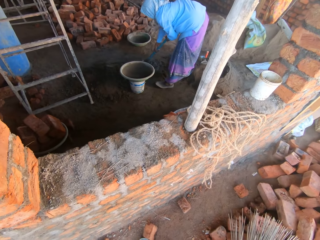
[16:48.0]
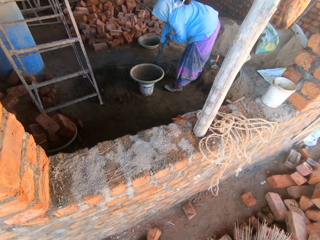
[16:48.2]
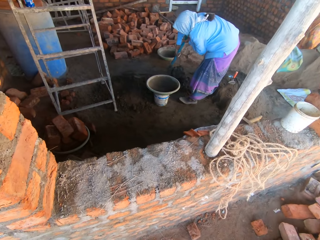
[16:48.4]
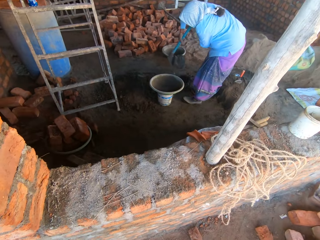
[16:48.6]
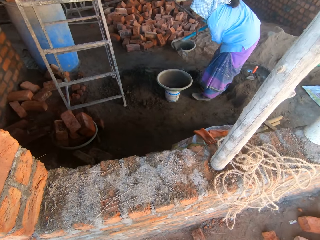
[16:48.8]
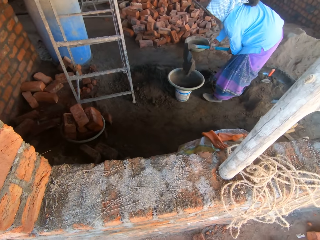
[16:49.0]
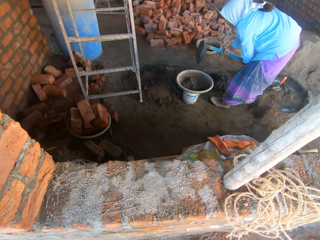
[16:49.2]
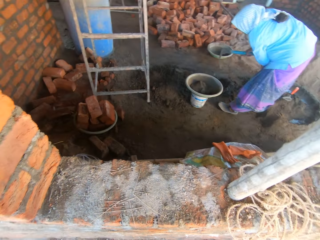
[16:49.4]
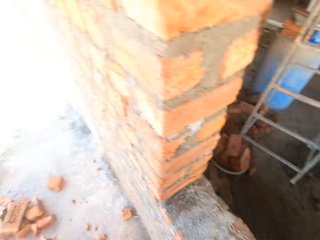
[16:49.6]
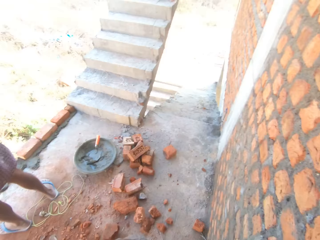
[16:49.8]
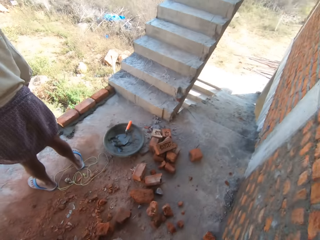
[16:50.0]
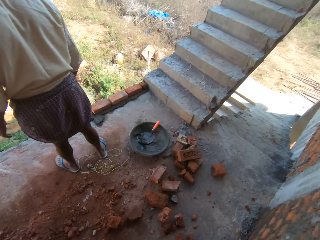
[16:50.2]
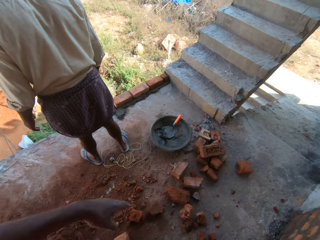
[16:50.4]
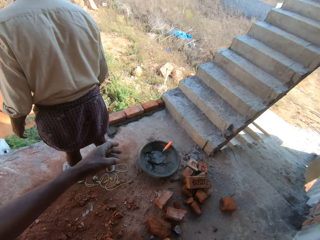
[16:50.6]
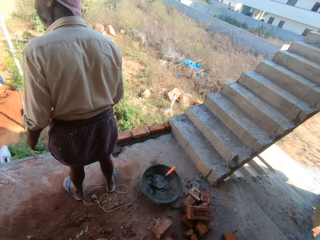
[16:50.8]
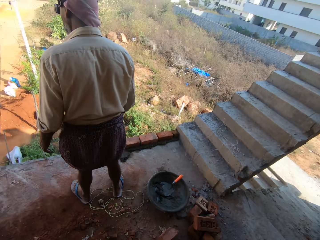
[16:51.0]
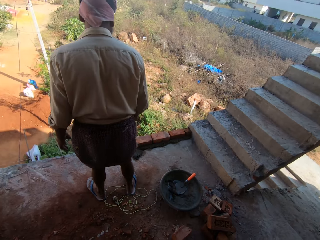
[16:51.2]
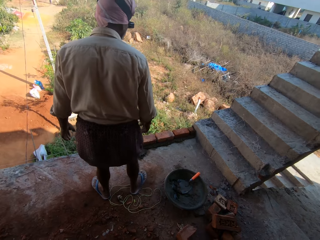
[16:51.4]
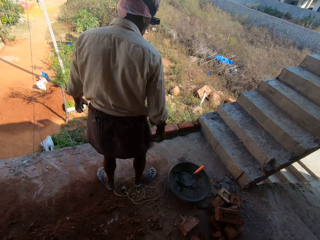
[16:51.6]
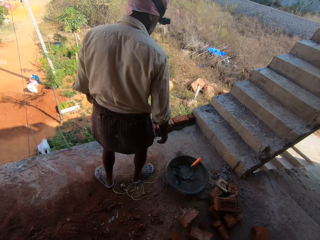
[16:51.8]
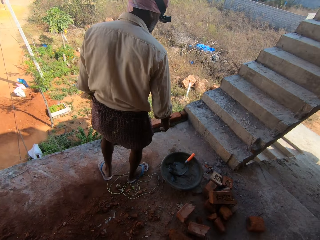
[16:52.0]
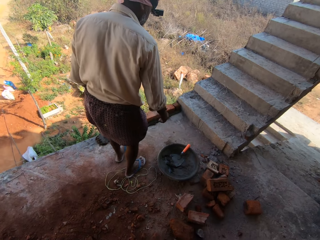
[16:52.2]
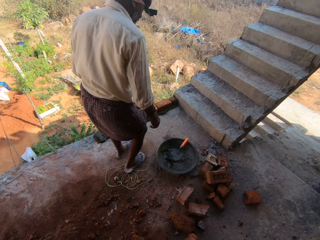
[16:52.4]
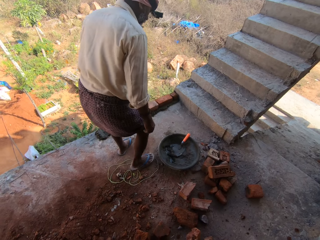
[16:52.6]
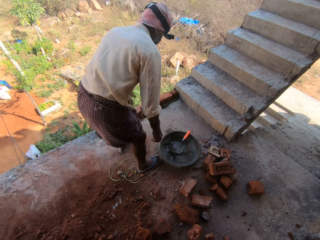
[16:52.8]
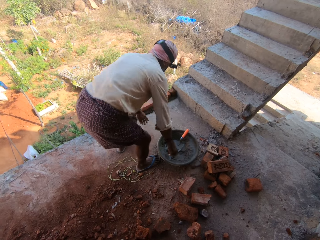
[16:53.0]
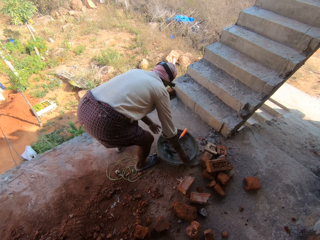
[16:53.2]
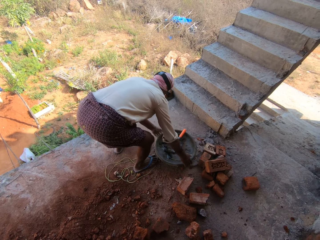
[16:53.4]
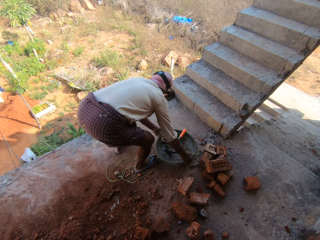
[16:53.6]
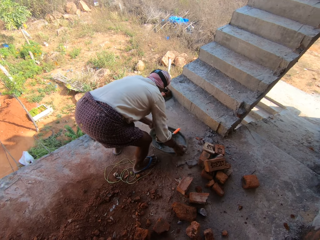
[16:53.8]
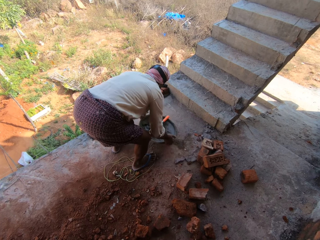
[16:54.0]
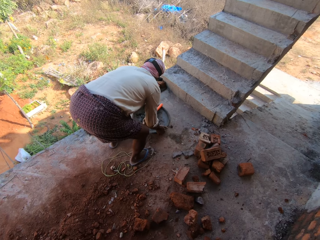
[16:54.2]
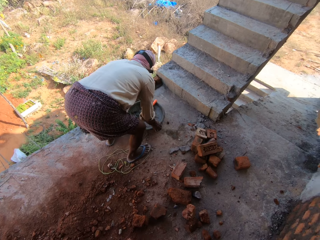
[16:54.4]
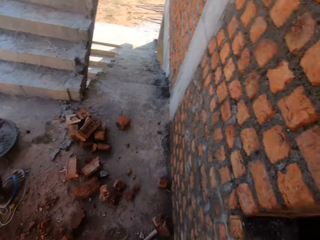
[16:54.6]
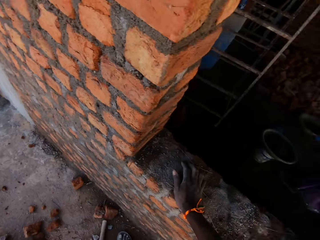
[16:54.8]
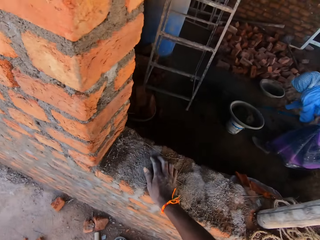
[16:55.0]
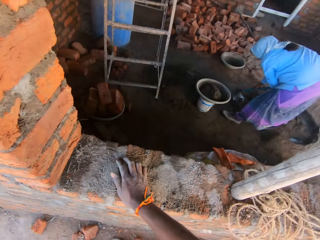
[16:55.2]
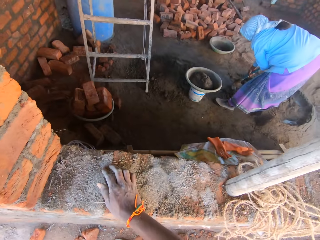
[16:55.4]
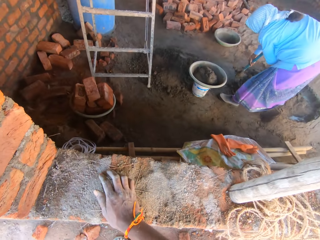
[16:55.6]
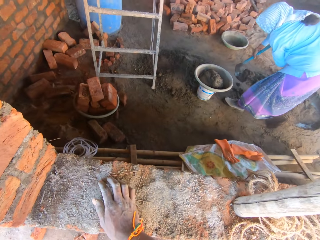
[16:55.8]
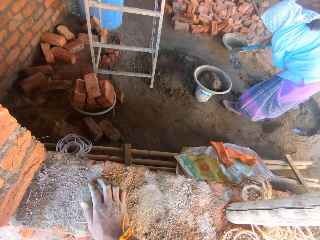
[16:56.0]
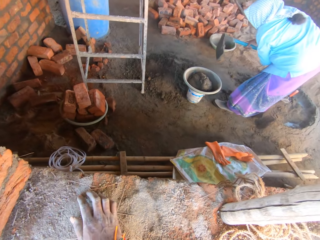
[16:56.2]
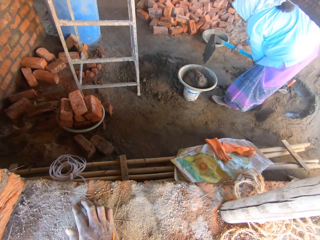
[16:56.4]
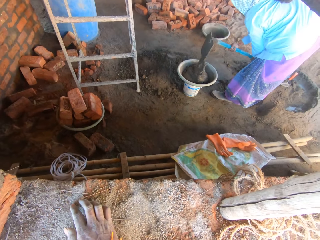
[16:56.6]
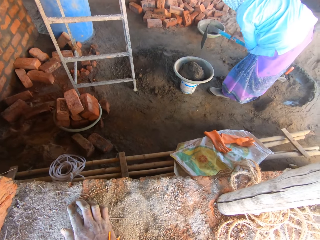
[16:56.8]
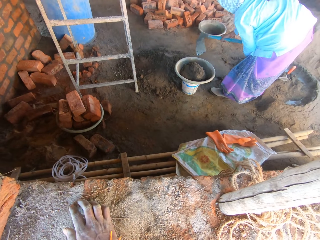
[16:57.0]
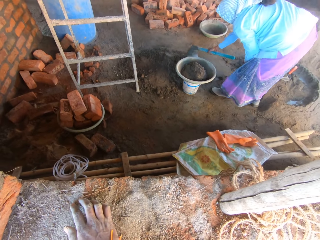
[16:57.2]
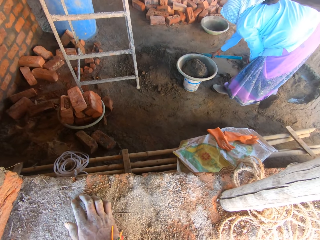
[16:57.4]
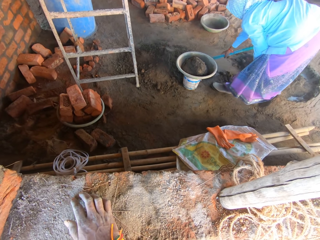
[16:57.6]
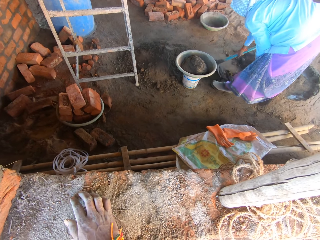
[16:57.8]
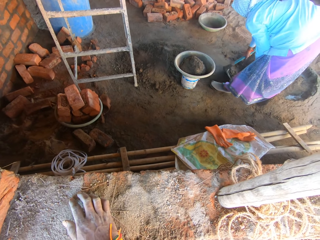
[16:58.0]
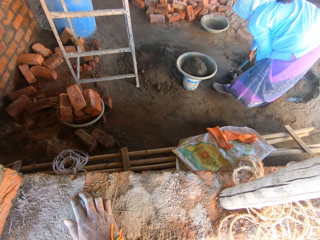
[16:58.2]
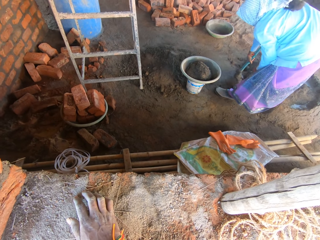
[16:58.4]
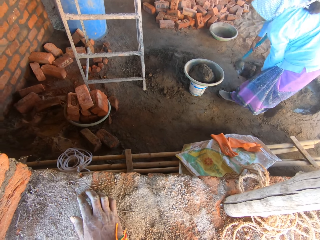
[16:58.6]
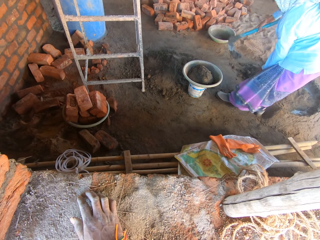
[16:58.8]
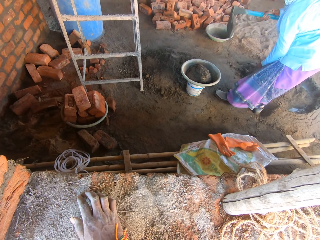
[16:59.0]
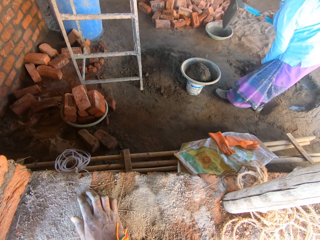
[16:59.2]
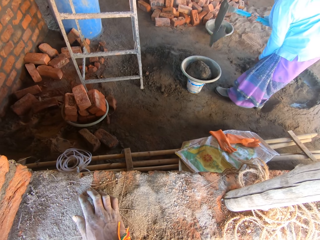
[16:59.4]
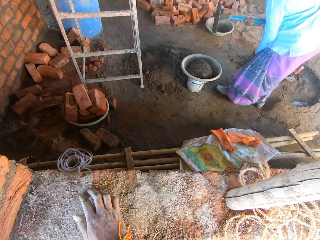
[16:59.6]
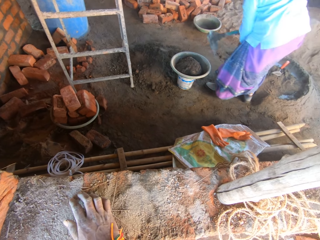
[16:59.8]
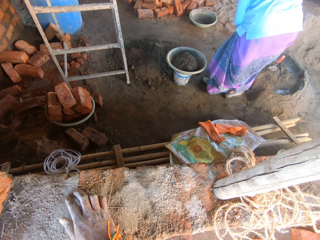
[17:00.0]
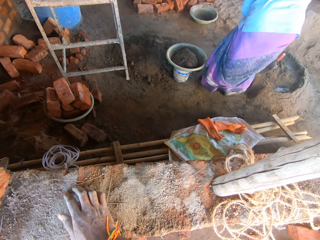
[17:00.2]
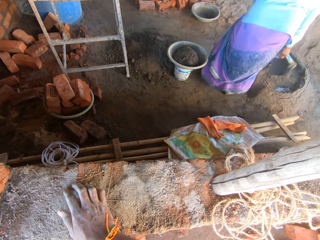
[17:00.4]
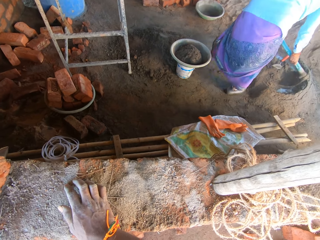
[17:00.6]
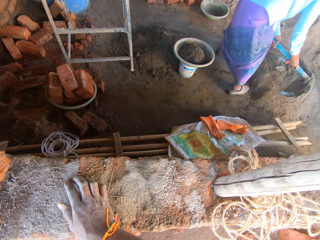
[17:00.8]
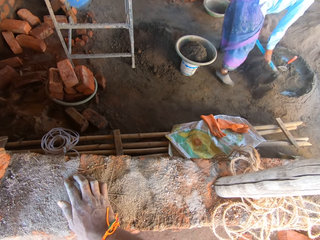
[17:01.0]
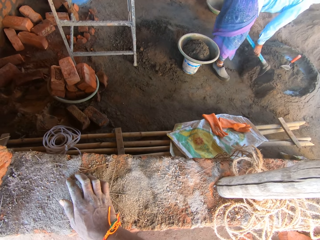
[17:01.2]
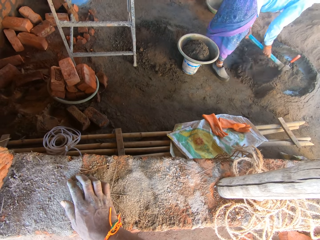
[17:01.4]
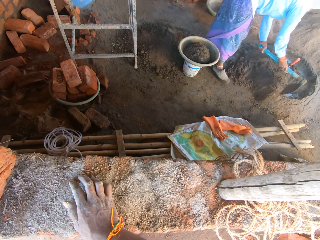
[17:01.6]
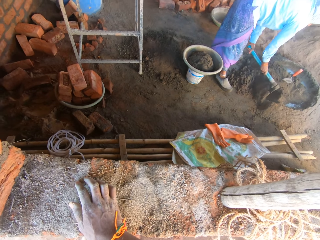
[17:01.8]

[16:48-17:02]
A woman scoops mortar with a hoe. The woman drops mortar in the hoe on the basin. The woman holds the hoe. The camera wearer looks around. They raise the left hand. A man looks around. The man picks up a bowl. The man moves the basin on the floor with both hands. The man puts the bowl on the floor. The camera wearer looks around. The woman drops mortar in the hoe on the basin. The woman scoops mortar with the hoe. The woman drops mortar in the hoe on the basin. The camera wearer looks around.

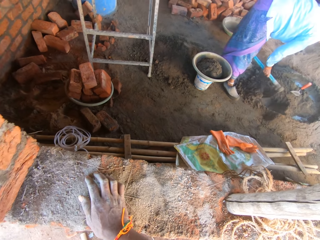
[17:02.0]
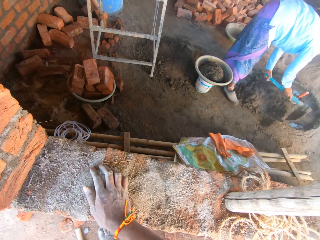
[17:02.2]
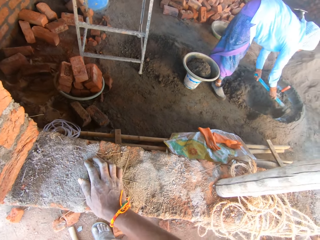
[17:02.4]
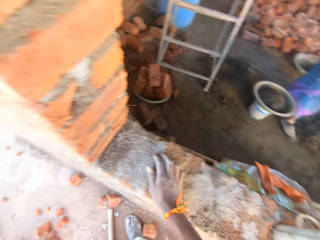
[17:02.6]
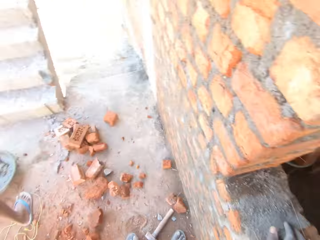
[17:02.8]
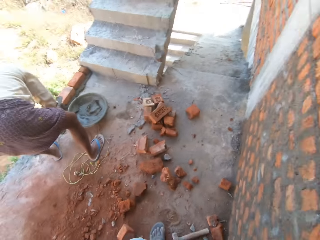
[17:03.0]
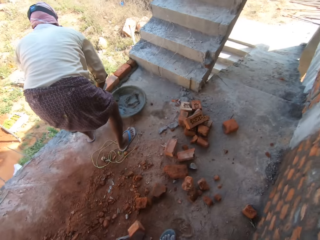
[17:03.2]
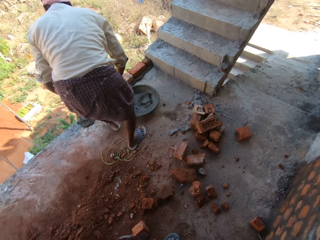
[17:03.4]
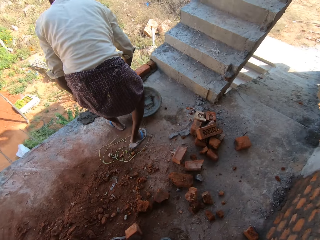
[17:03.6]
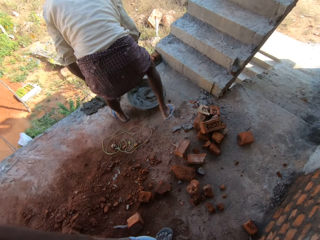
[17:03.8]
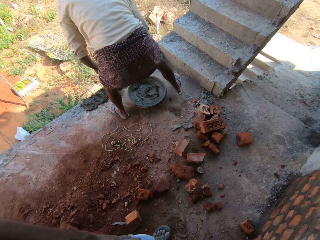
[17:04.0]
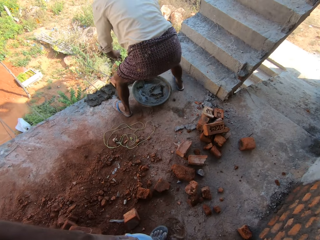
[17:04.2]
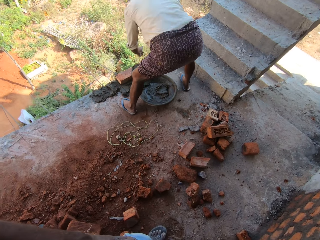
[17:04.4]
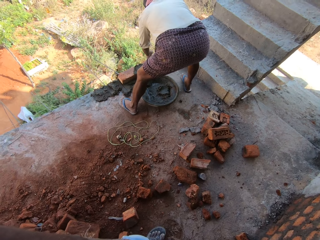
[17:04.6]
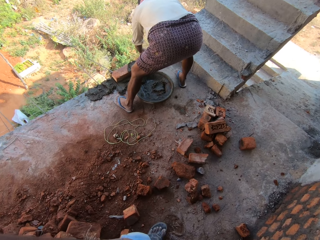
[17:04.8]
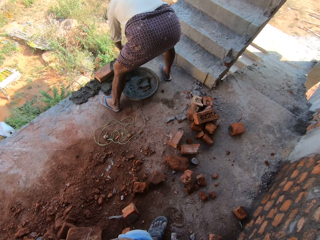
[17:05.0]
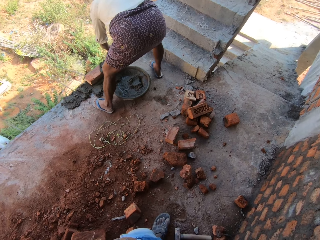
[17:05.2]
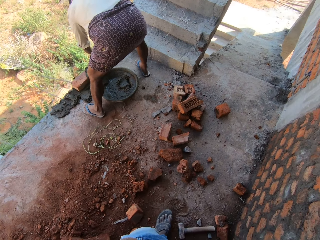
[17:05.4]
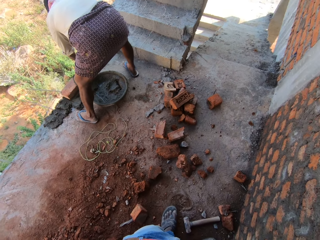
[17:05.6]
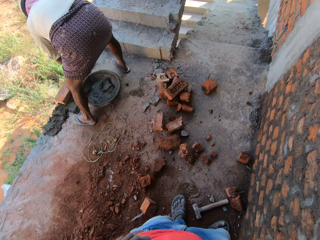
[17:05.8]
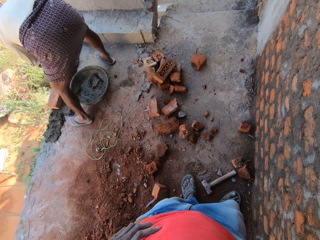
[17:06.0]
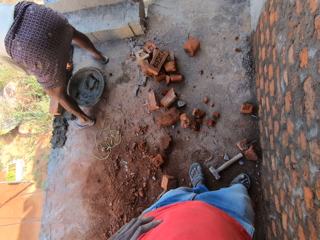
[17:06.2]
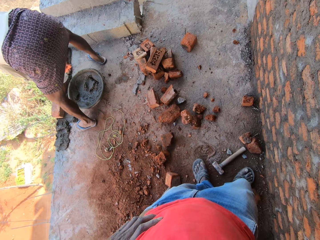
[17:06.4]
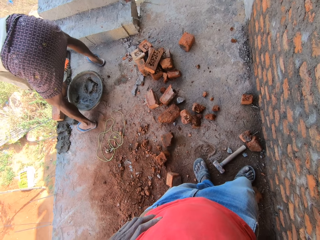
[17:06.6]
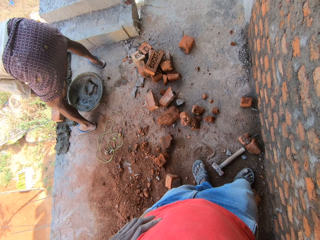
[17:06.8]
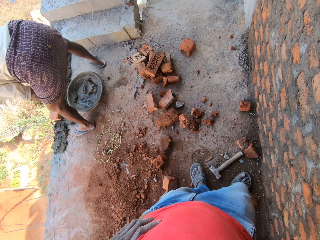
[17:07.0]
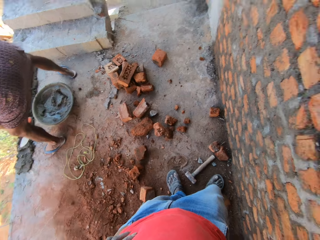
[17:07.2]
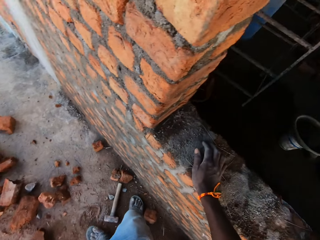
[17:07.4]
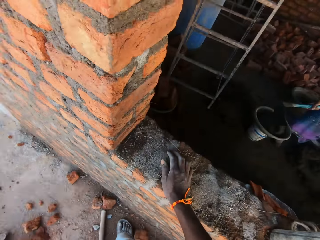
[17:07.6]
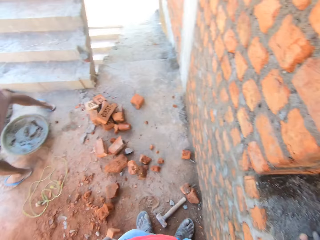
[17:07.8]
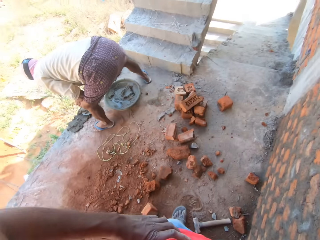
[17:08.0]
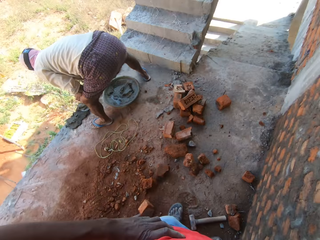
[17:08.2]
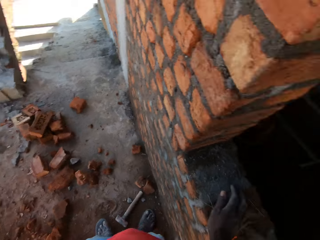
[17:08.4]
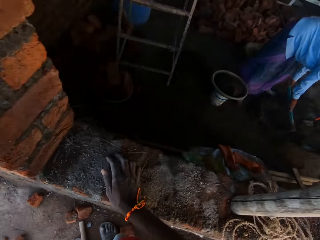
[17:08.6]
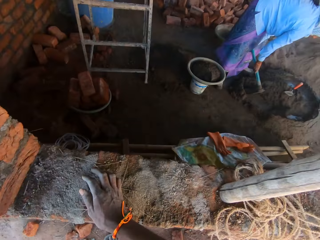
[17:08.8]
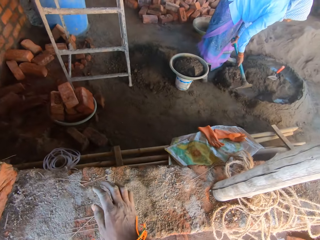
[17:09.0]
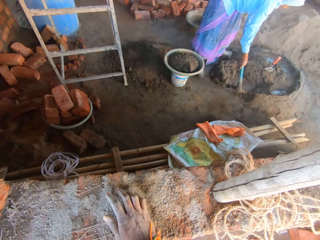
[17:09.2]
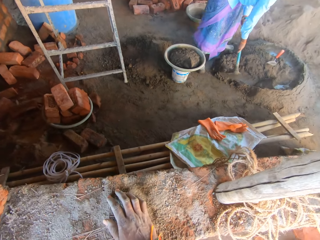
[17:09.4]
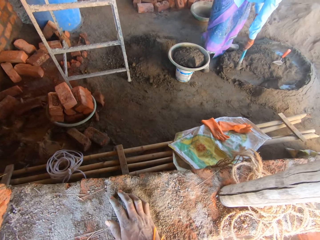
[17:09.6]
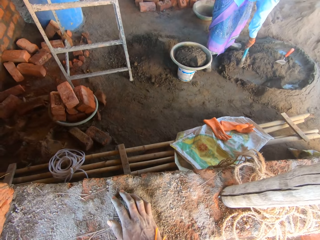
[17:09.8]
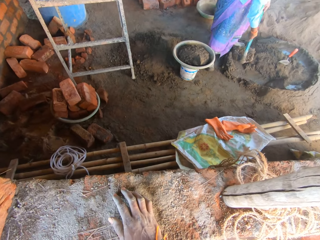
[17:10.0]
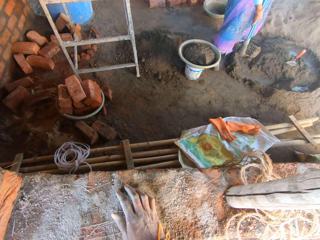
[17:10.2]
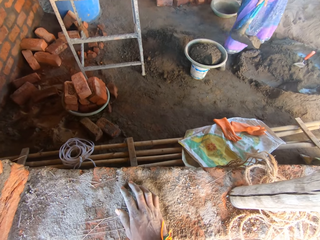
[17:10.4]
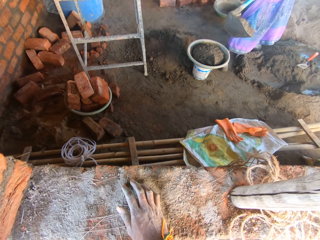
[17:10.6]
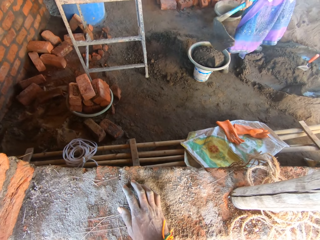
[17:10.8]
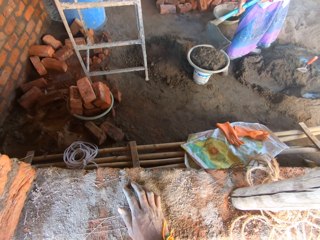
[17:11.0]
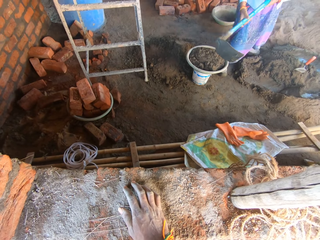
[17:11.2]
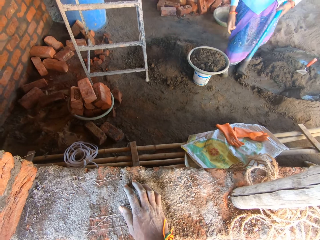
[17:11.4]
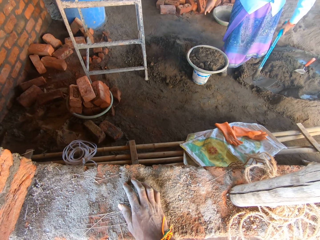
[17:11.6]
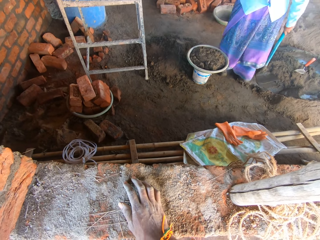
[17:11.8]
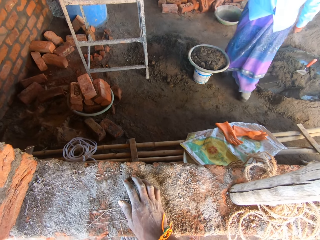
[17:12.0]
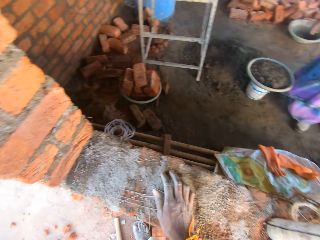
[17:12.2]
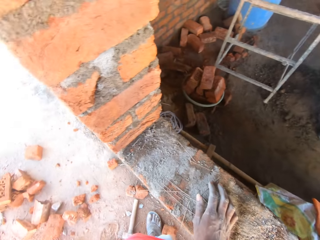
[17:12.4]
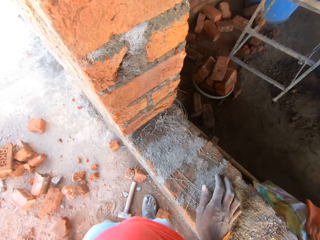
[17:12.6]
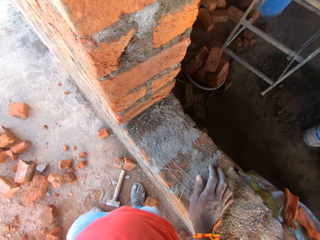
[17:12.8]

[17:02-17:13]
The camera wearer mixes mortar with a hoe. A woman mixes the sand with the hoe. The camera wearer looks around. A man drops a brick on the mortar. The camera wearer looks around. The man holds the trowel. The woman holds the hoe with both hands. The woman scoops mortar with the hoe and drops mortar in the hoe on the basin. Another woman drops the hoe on the ground. The camera wearer looks around.
